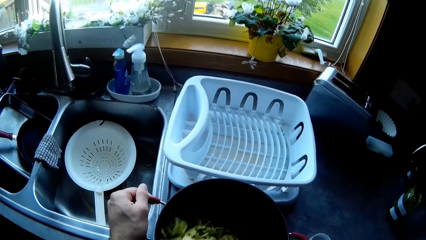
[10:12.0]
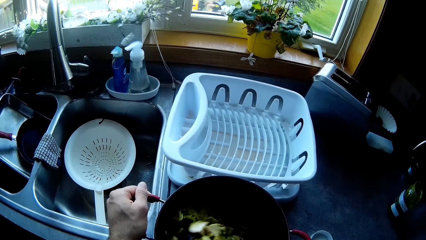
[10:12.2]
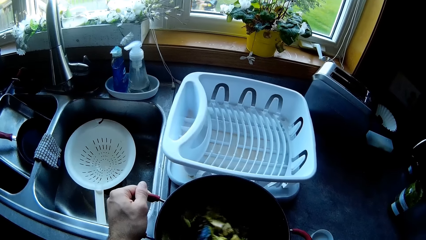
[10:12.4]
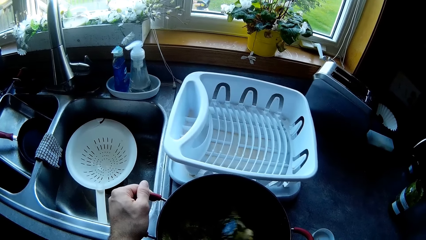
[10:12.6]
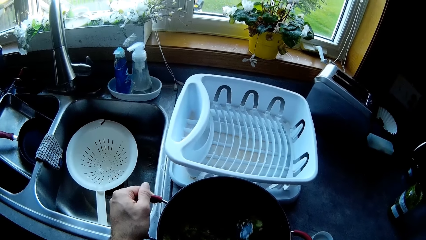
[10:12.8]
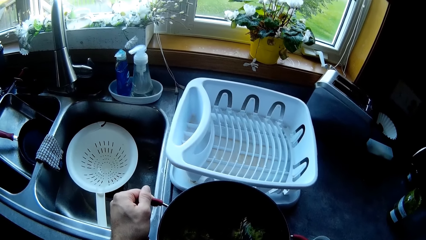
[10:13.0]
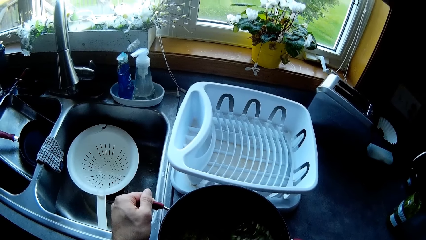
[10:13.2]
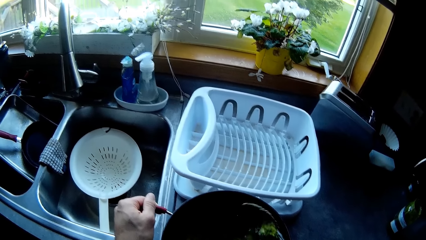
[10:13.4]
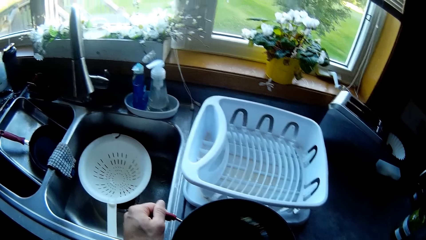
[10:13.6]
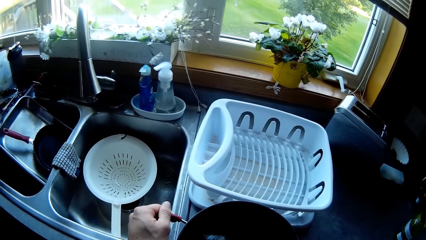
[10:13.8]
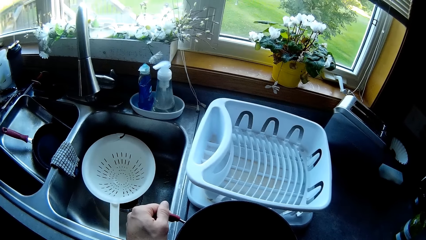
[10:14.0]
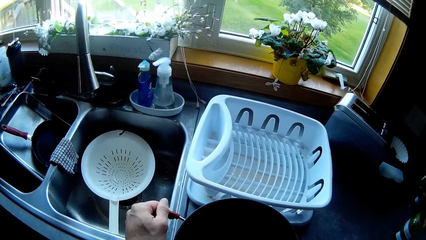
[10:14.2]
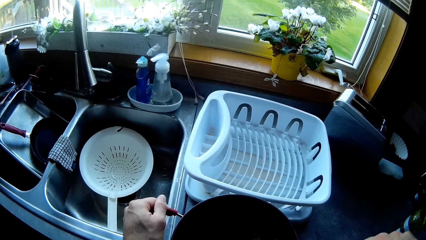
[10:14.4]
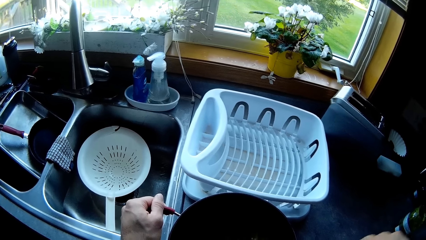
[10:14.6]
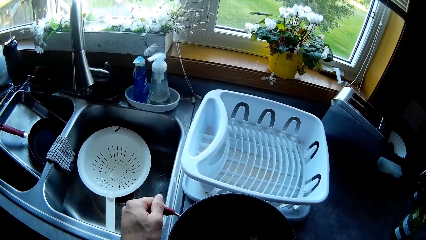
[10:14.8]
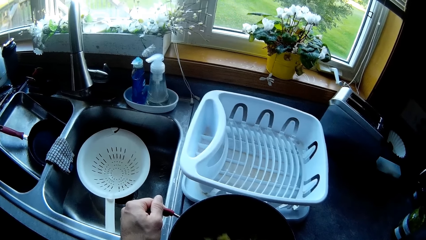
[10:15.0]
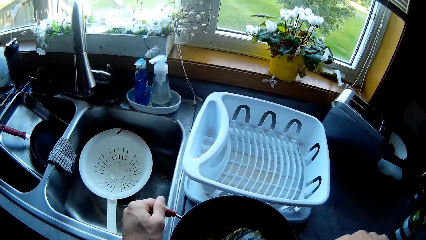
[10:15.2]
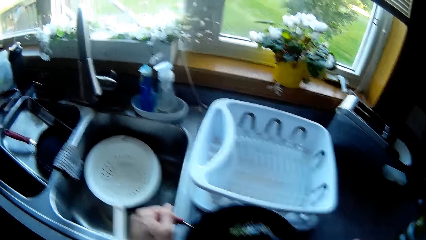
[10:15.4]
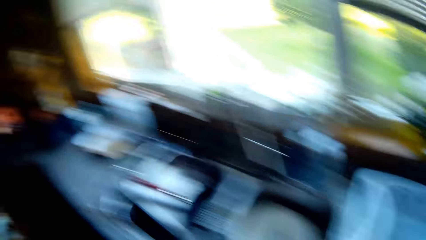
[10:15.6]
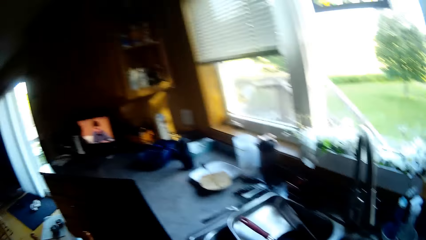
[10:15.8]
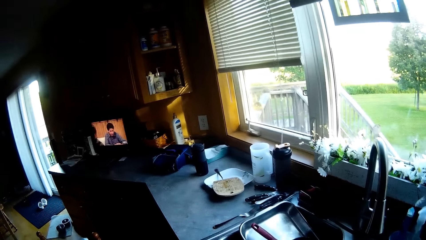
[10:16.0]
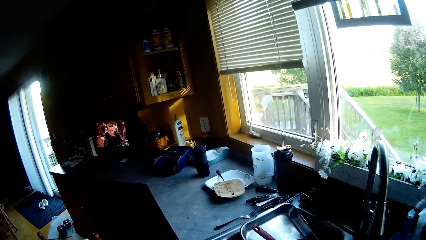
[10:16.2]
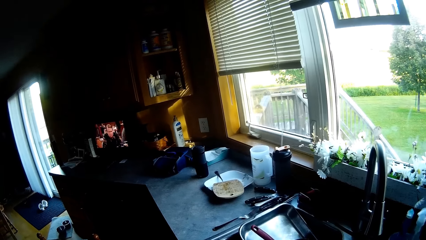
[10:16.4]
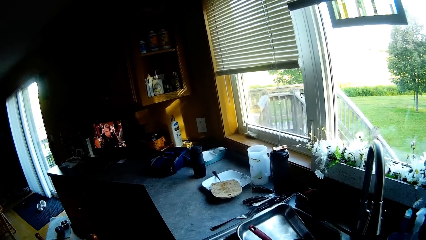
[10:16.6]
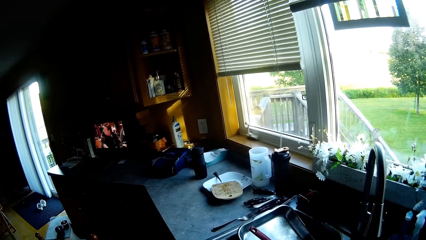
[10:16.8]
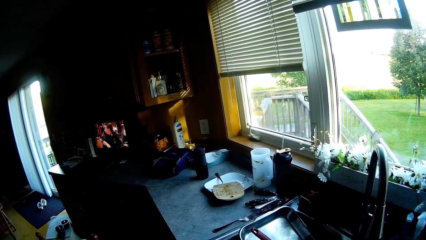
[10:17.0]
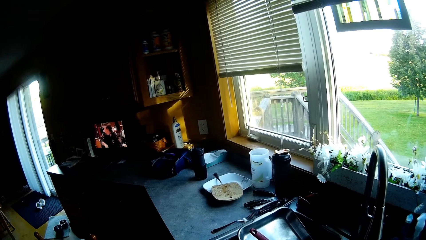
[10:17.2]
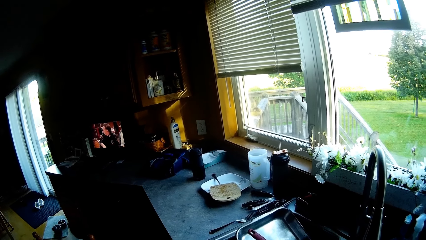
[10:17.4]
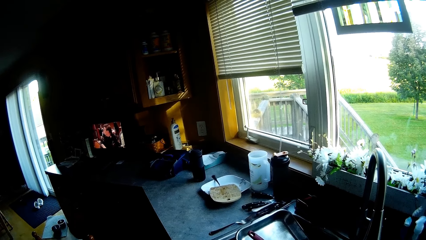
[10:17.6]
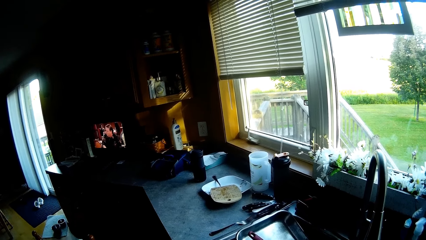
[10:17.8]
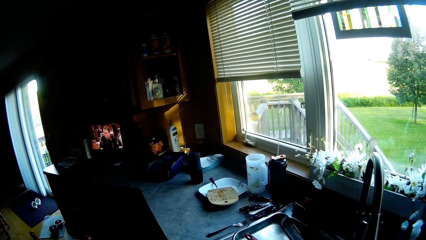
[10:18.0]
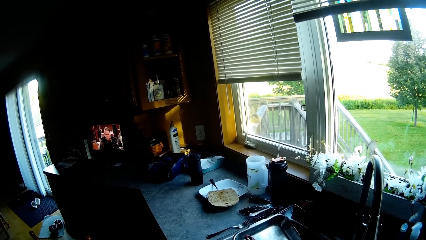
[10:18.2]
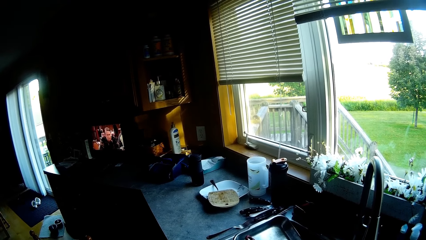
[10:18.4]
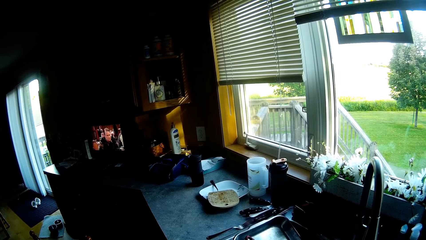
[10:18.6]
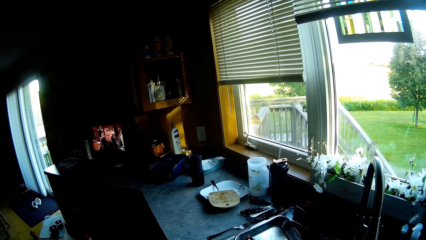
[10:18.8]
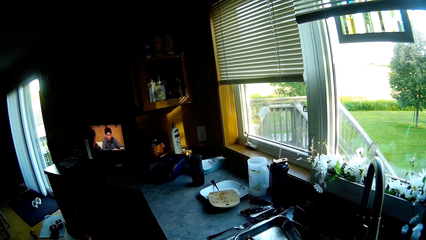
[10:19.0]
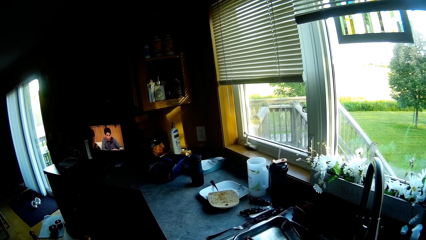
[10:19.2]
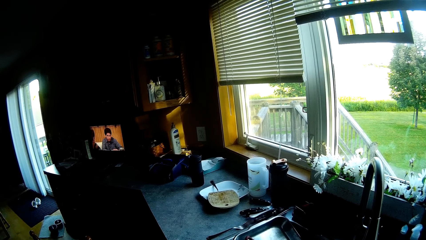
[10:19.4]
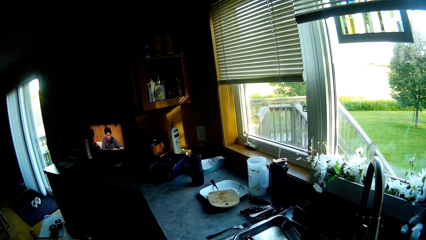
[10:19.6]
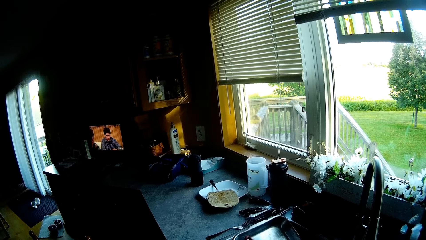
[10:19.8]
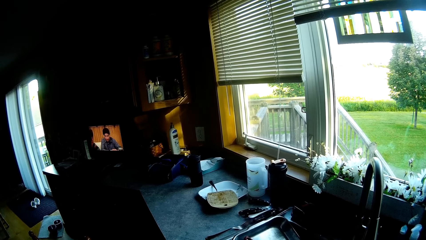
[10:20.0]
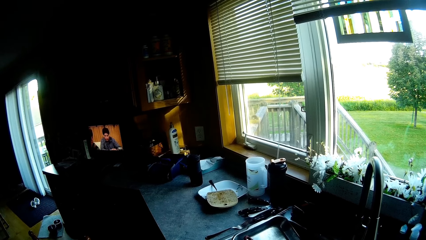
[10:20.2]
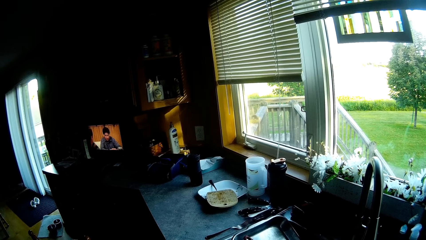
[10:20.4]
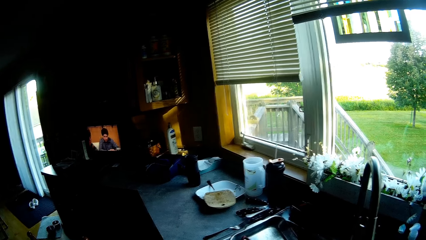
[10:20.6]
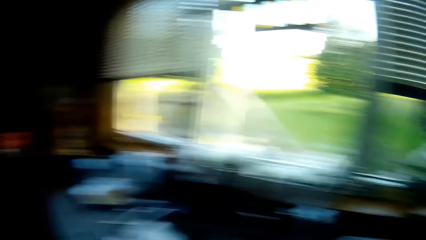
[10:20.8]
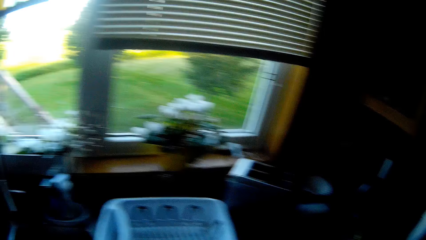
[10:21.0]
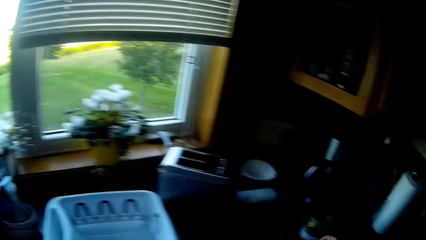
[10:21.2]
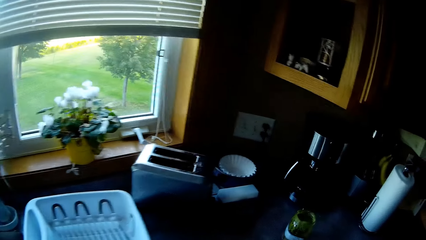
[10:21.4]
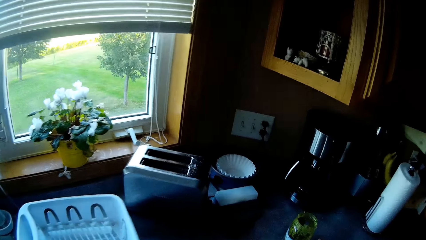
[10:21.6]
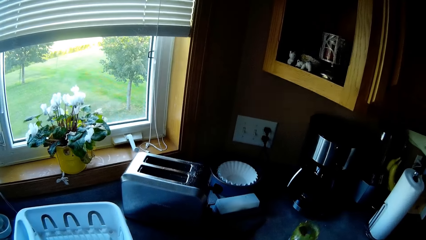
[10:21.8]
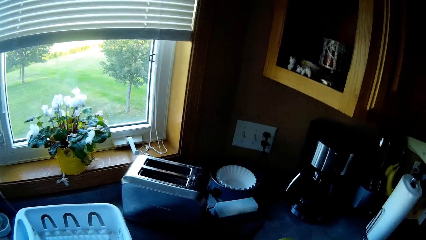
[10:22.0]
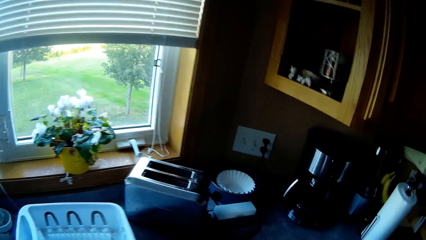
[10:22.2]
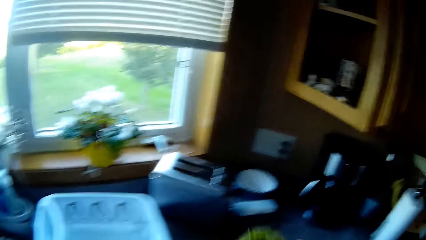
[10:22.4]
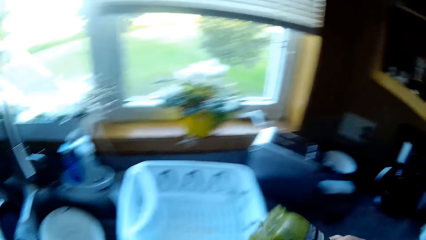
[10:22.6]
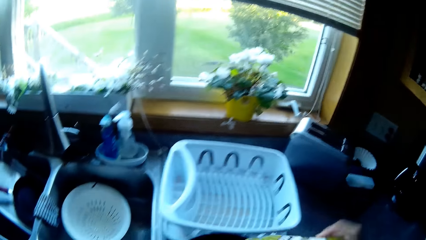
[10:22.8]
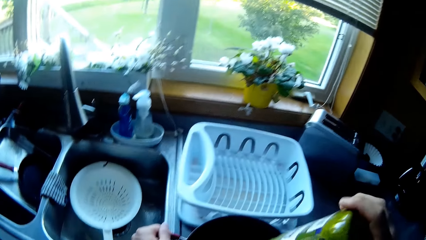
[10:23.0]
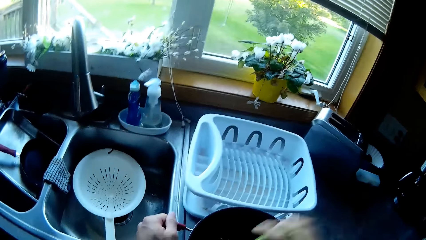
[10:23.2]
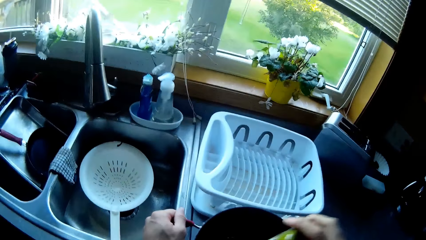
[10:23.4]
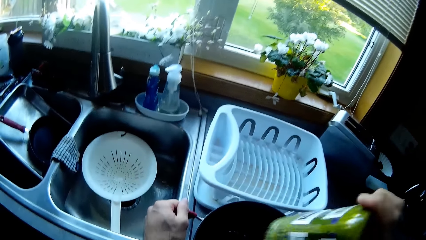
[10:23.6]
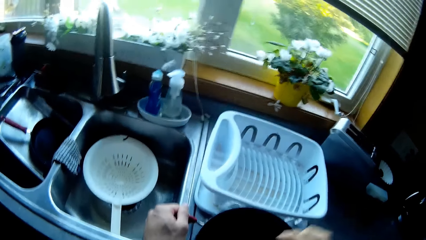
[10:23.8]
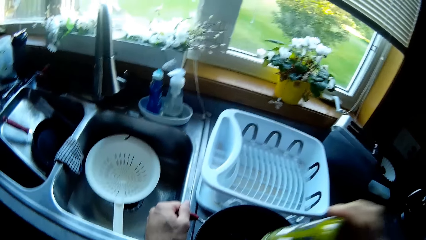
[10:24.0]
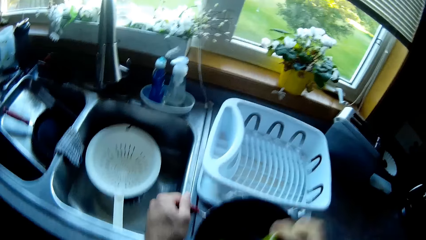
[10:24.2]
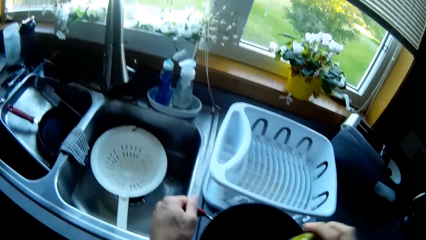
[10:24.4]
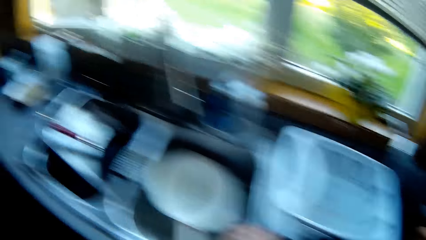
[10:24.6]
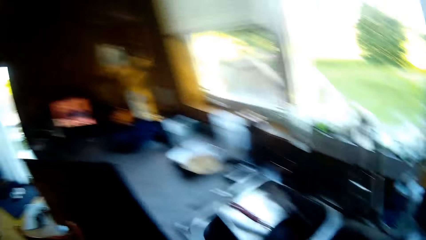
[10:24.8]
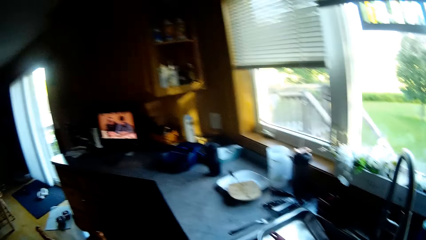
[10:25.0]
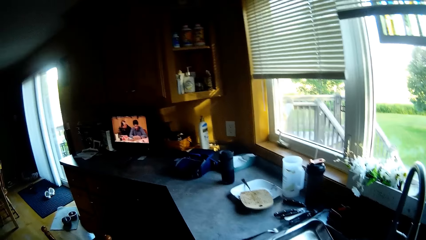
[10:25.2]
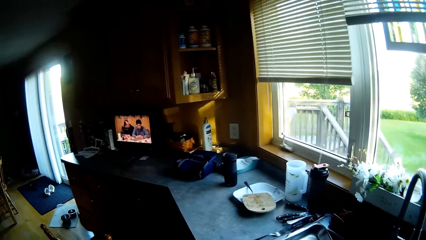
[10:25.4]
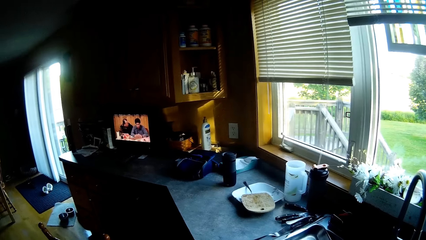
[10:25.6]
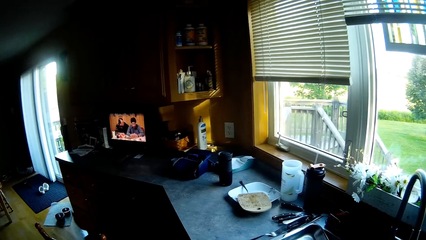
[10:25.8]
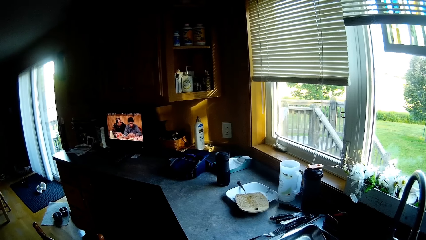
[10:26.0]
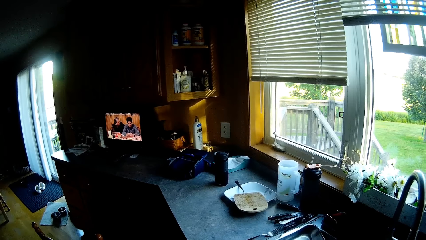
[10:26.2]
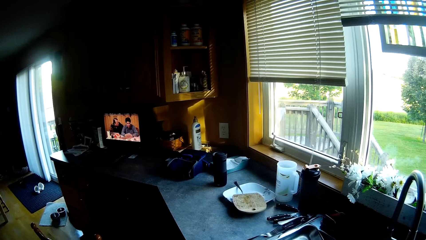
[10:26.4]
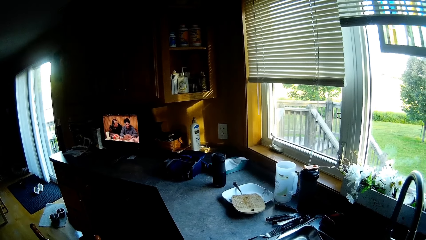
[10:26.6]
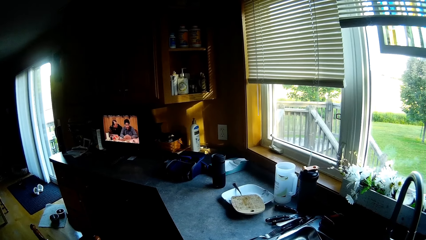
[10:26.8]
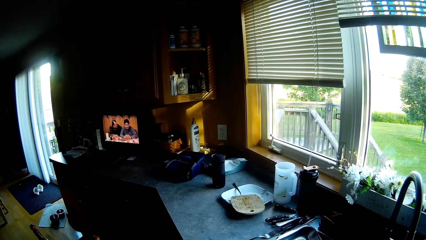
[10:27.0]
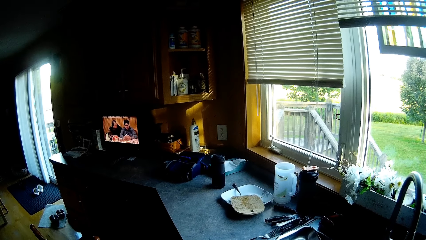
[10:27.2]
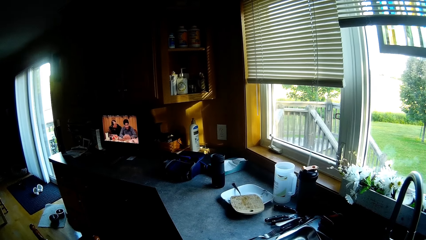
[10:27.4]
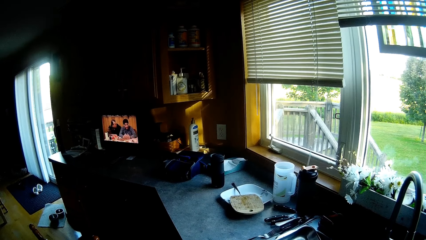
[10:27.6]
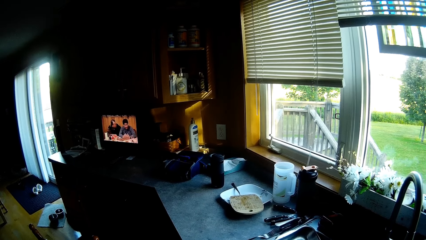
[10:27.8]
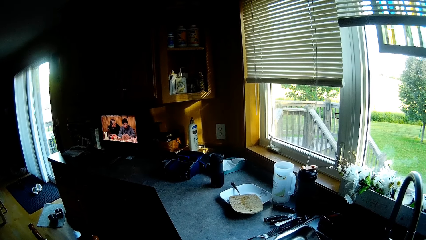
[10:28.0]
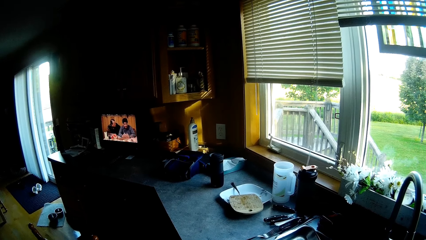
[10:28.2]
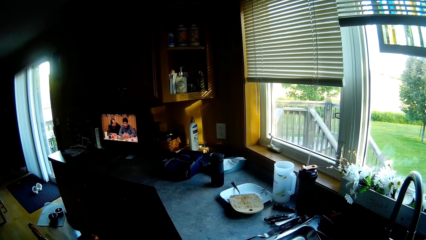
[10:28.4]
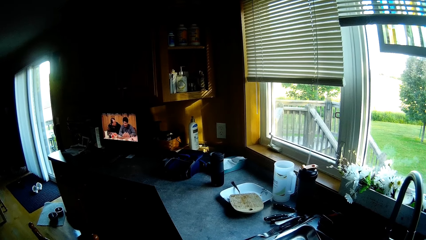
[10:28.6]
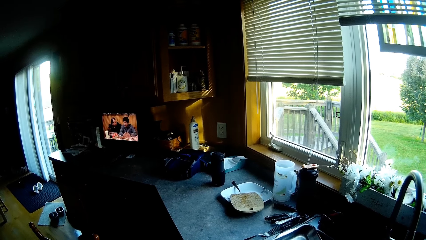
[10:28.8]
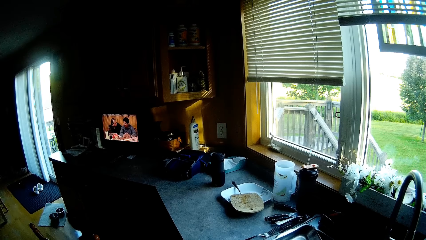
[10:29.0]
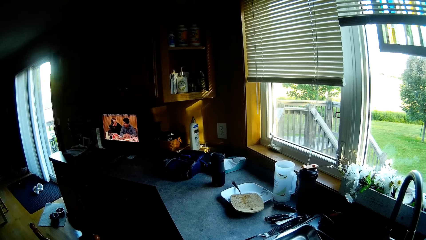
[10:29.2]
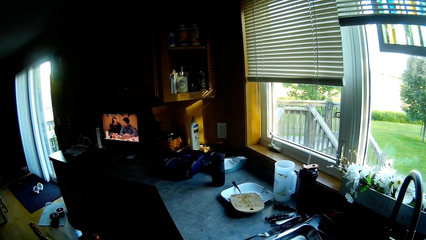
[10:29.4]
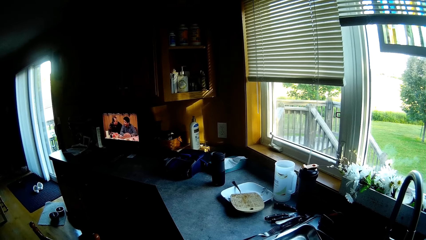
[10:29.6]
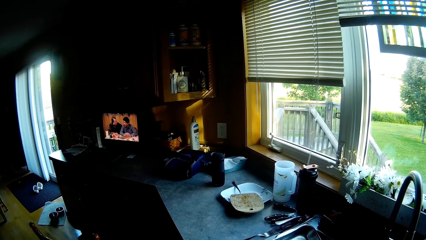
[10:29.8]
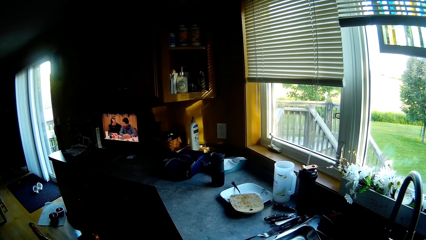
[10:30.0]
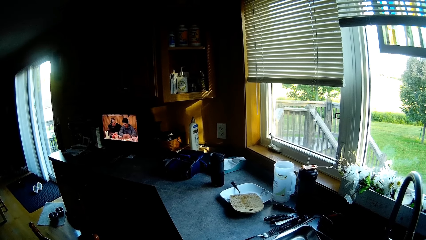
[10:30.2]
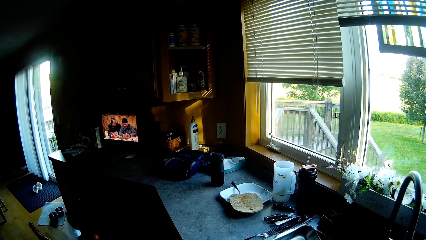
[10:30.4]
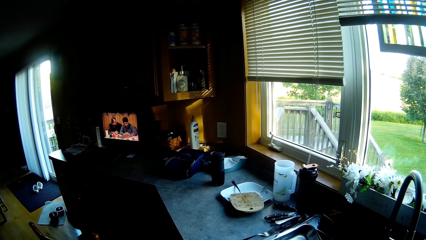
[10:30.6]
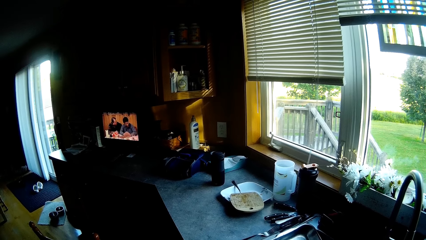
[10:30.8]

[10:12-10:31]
The camera wearer looks at the screen. They take a can. They put something in the cooking pan. They look at the screen.
